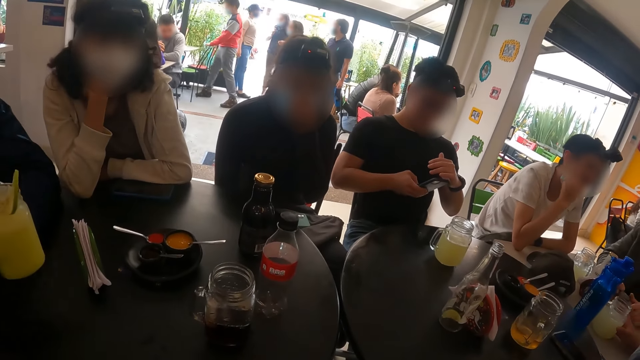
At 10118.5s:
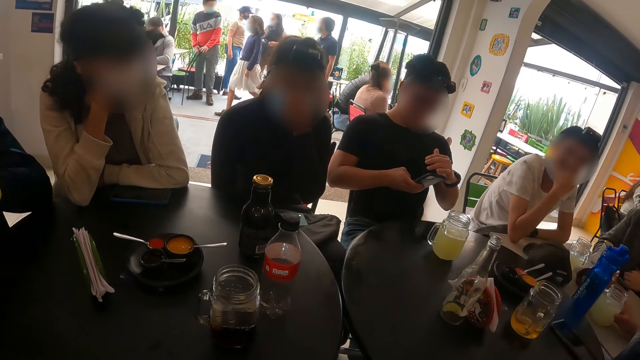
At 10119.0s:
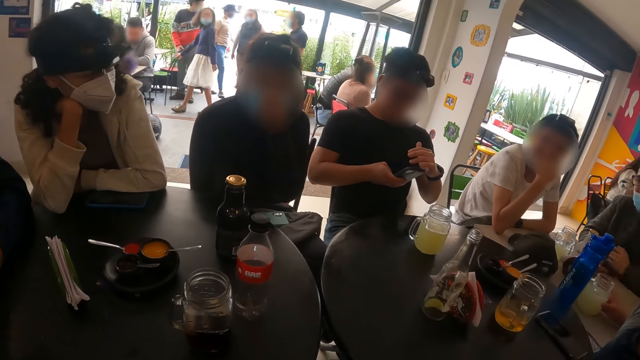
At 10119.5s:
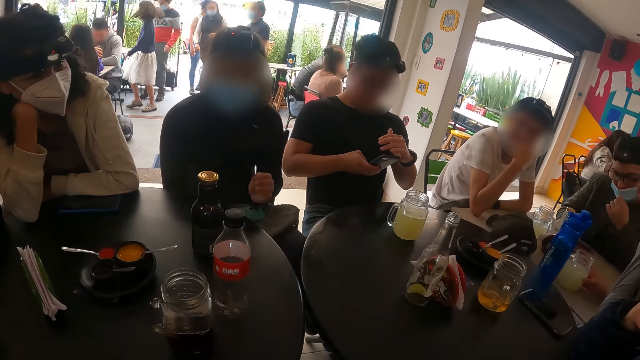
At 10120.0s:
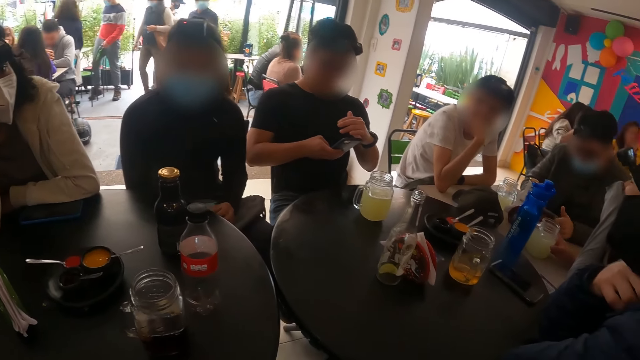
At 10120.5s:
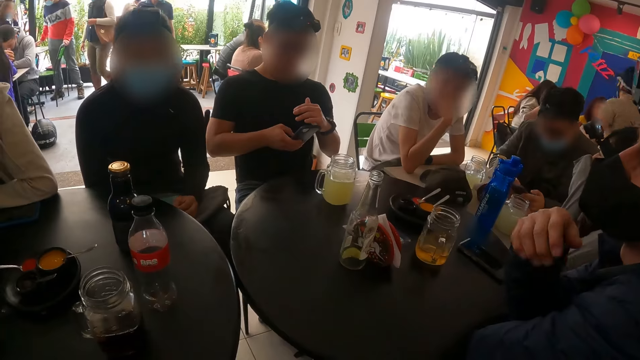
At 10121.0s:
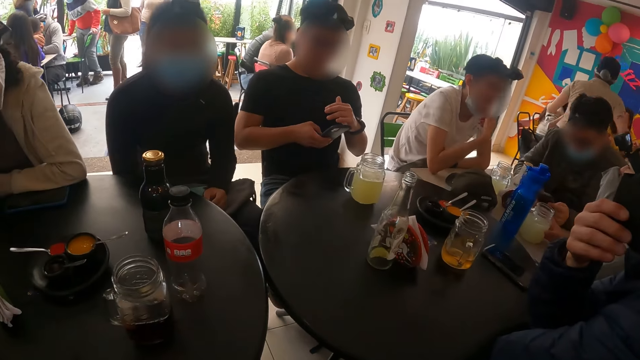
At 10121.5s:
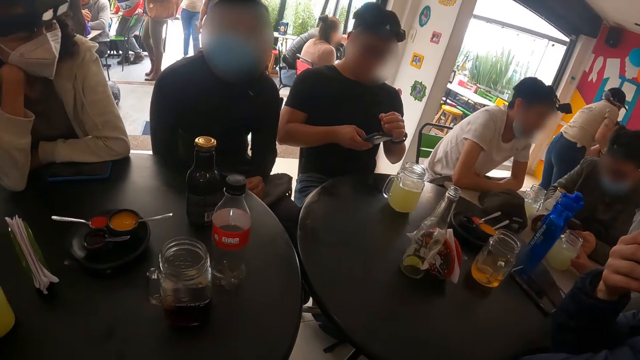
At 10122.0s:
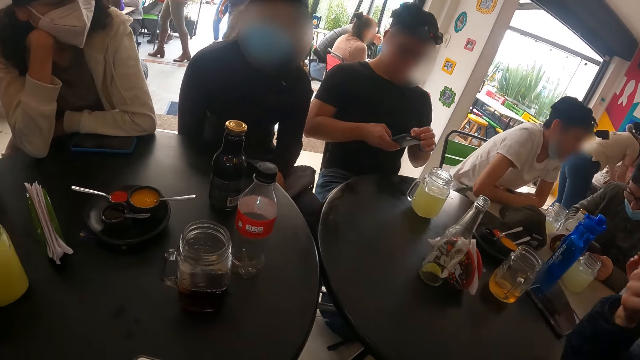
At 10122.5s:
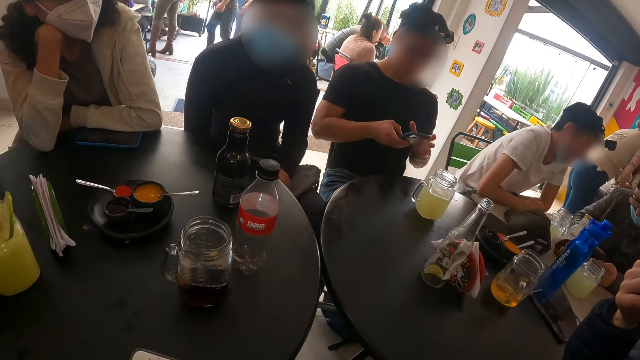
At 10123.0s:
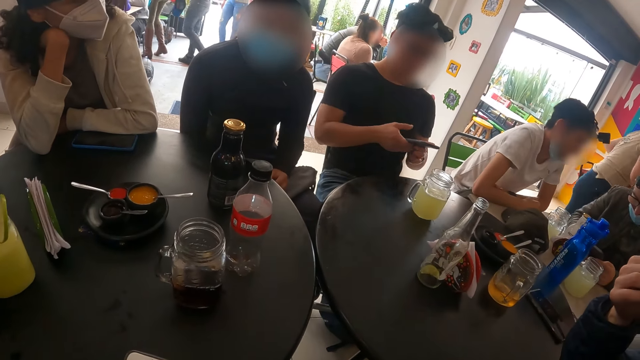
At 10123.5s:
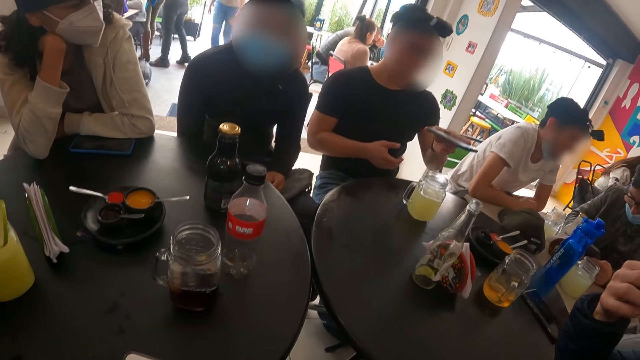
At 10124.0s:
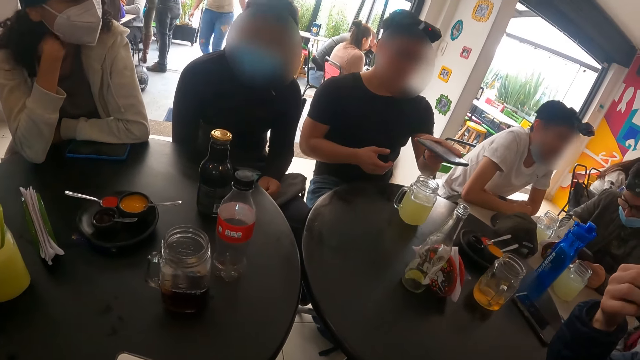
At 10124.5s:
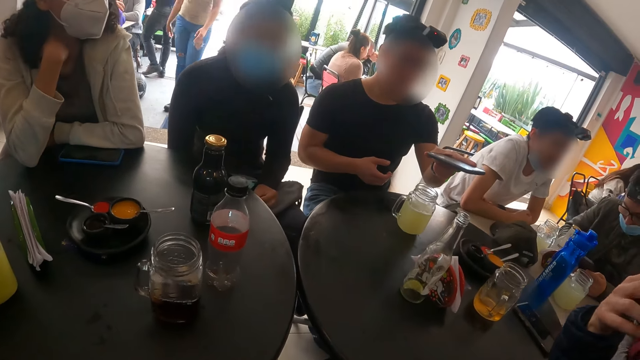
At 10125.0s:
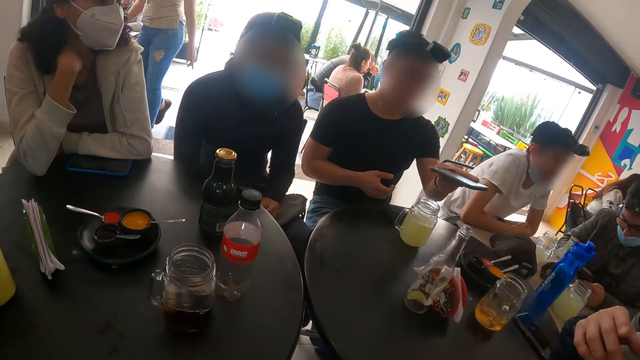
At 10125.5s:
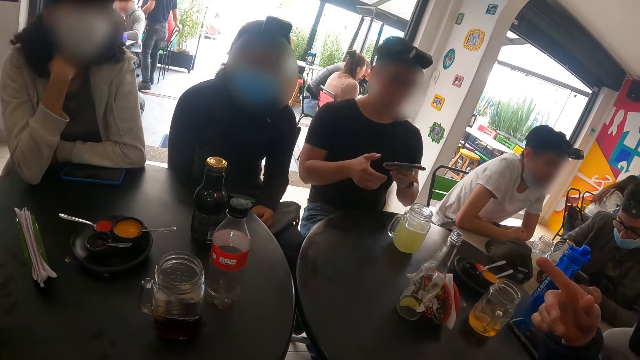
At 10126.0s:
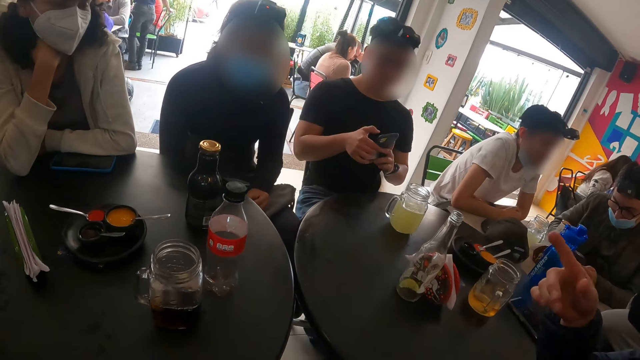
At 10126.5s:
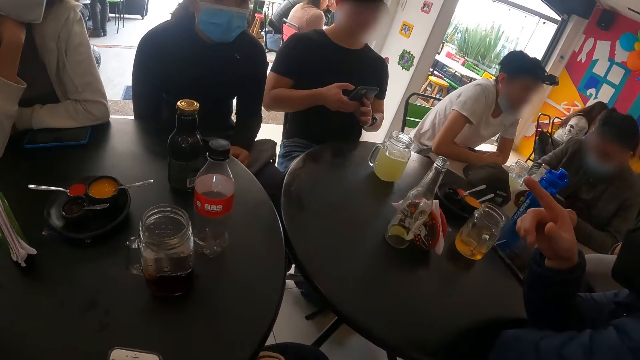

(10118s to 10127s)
The camera wearer looks around the table. A man drops the cup on the table with his right hand.

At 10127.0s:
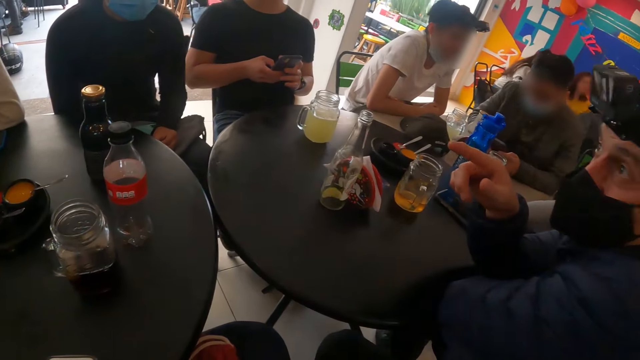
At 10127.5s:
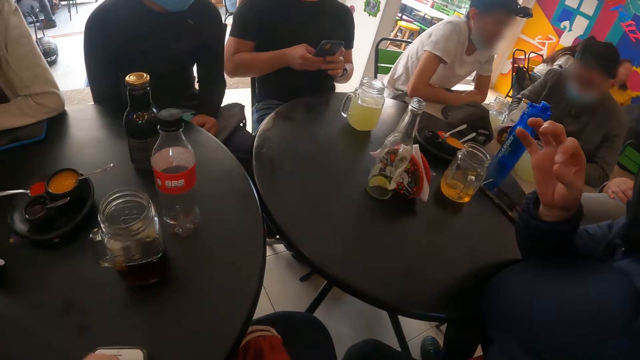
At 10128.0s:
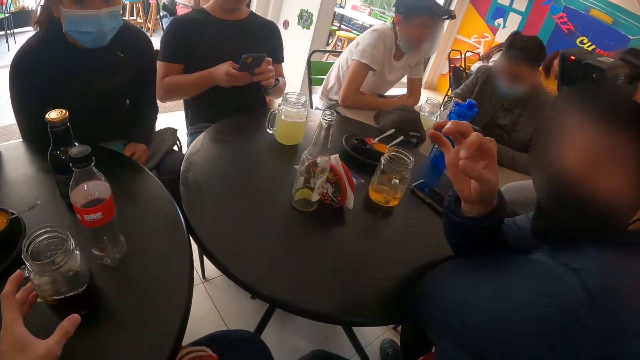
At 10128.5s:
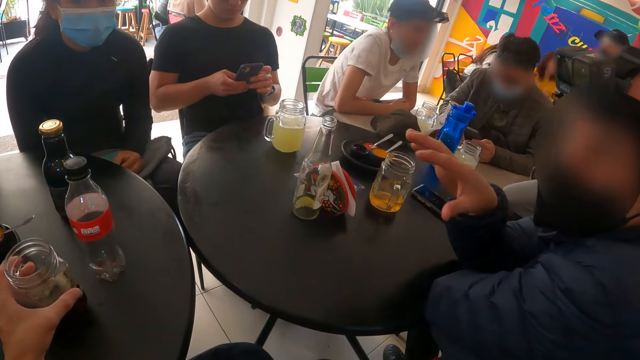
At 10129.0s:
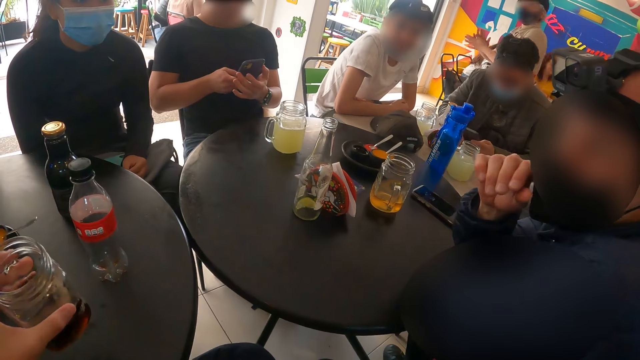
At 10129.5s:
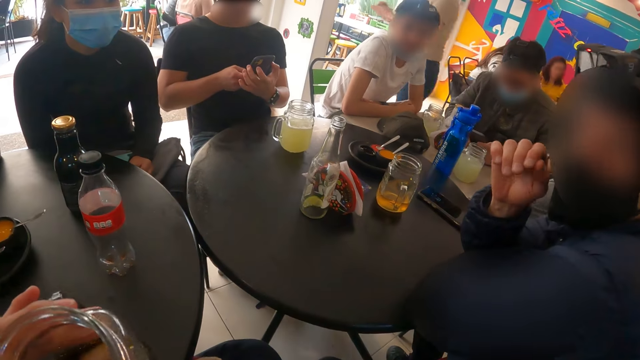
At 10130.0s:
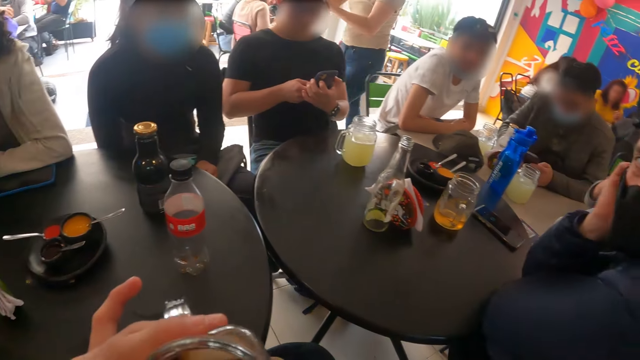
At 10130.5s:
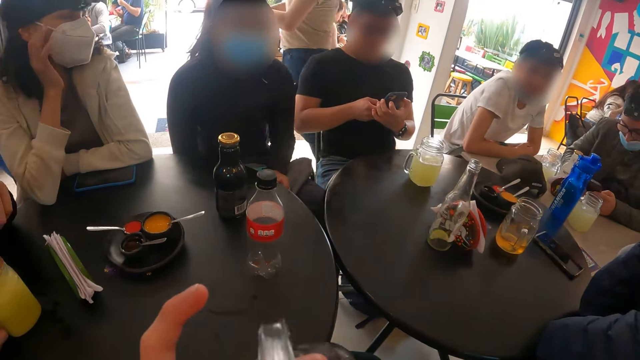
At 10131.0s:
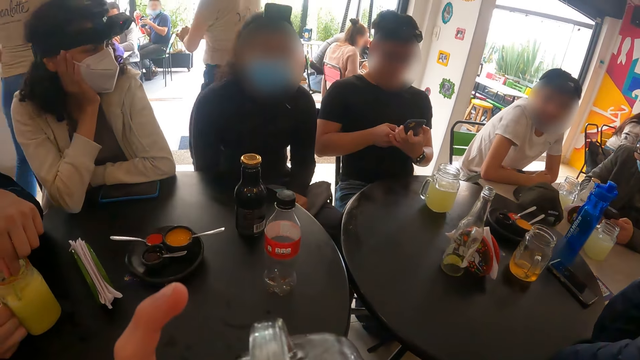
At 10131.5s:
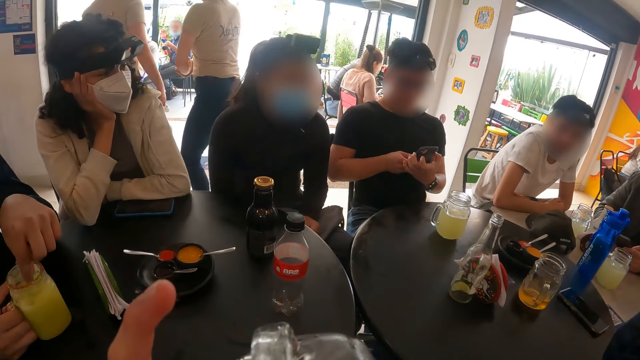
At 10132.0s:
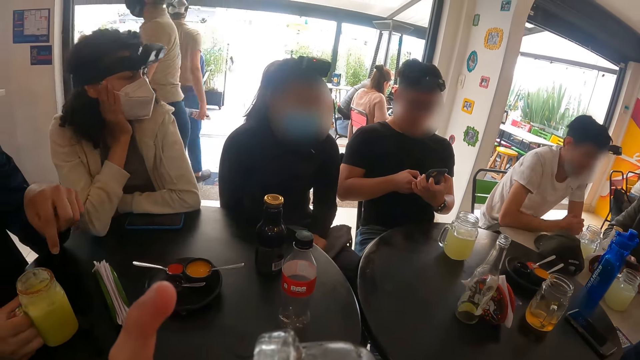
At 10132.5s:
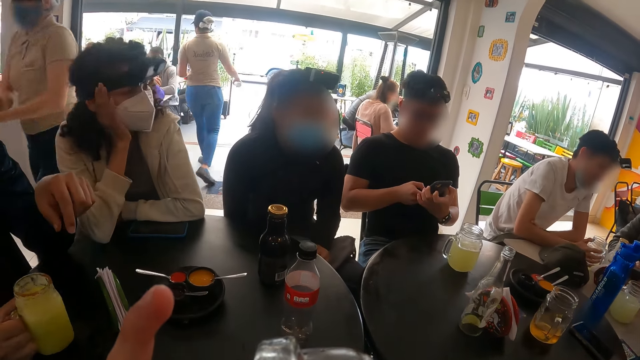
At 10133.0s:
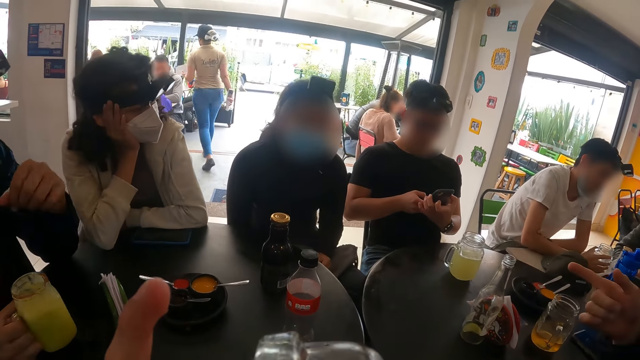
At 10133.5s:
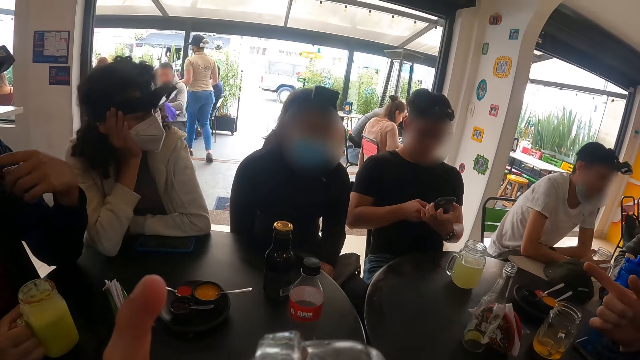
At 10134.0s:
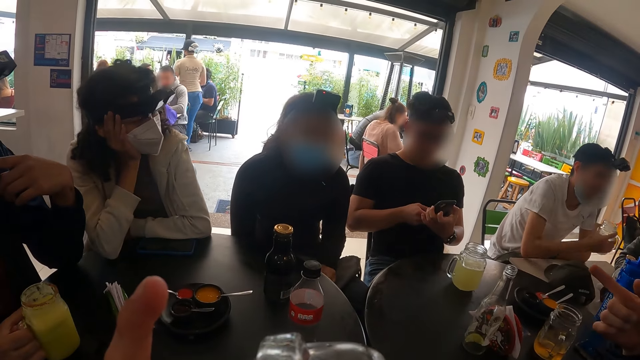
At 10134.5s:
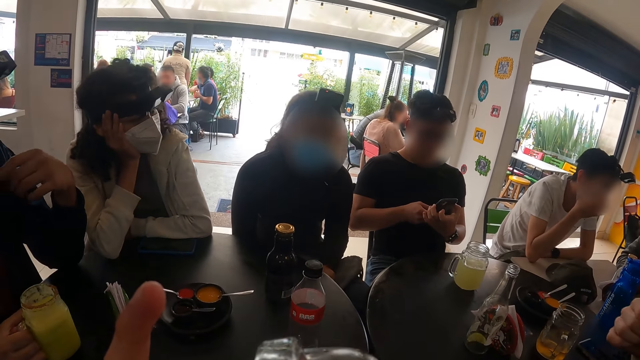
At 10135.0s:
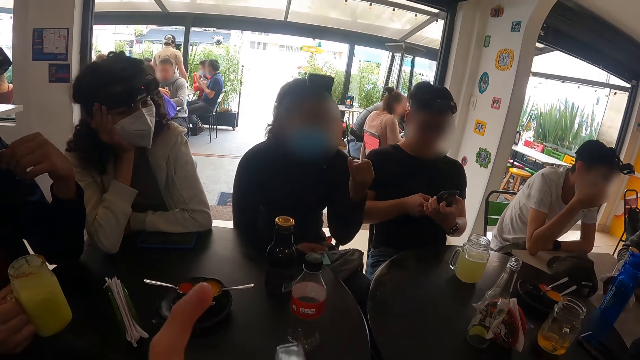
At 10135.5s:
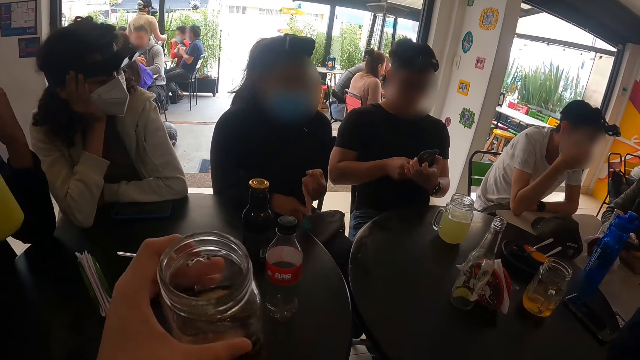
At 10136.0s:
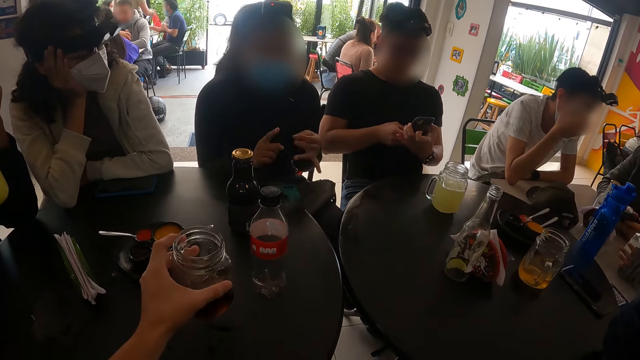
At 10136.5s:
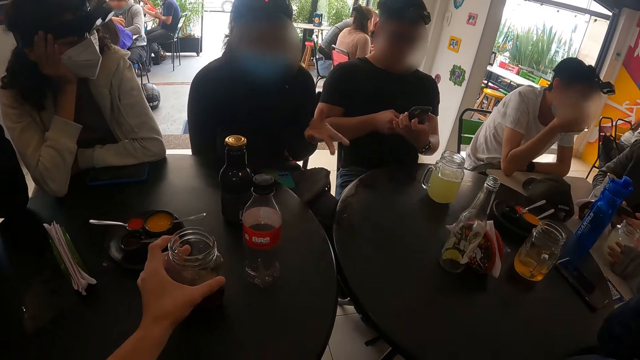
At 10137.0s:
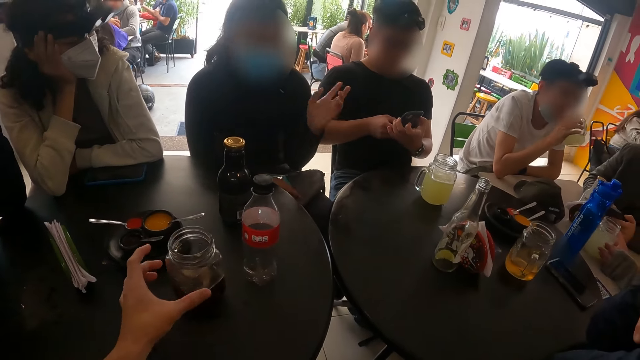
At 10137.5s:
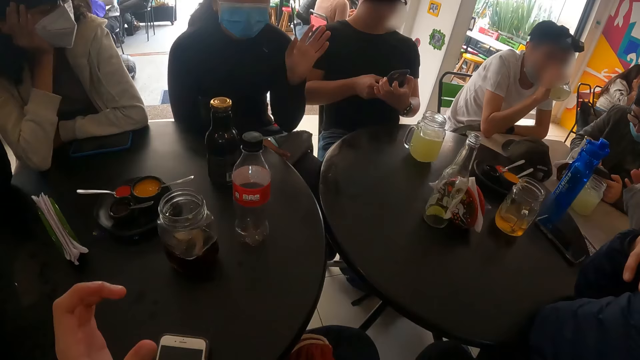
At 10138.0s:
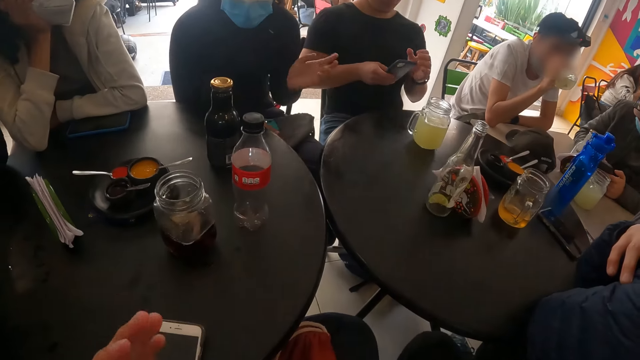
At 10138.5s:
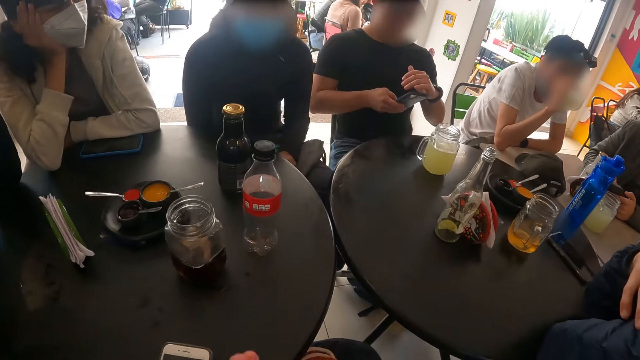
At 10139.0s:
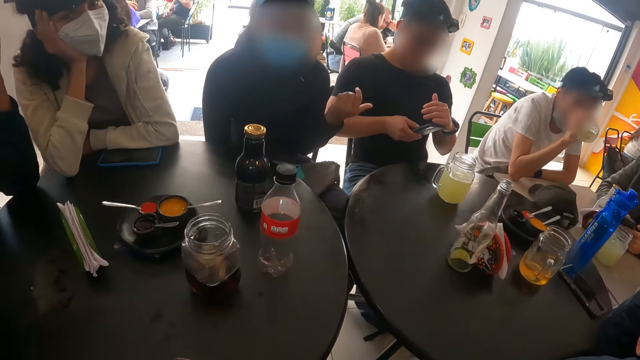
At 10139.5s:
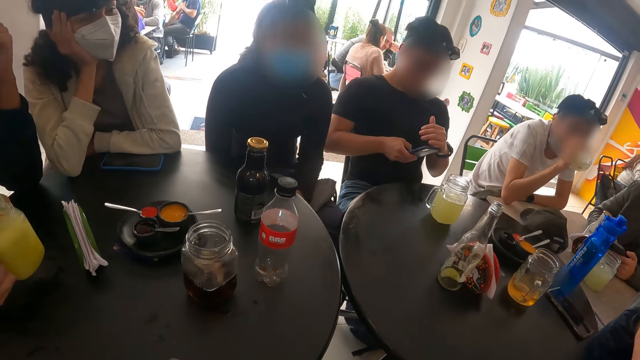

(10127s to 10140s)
The camera wearer picks up the cup from the table with his left hand. A person shows hand gestures. The camera wearer drinks soda from the cup with his left hand. A man puts his left hand in the cup on the table. The man drinks juice from the cup with his right hand. Another person shows hand gestures. The camera wearer drops the cup on the table with his left hand.
